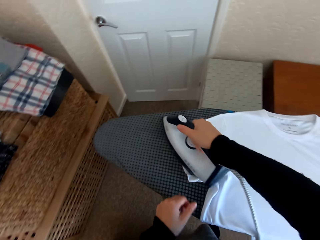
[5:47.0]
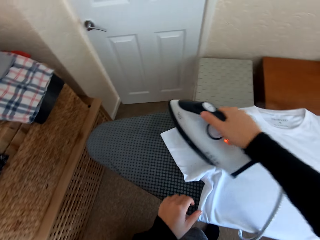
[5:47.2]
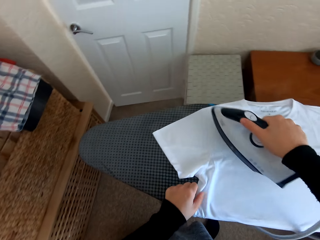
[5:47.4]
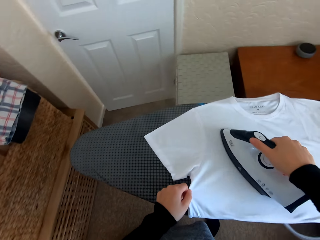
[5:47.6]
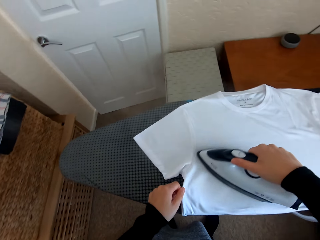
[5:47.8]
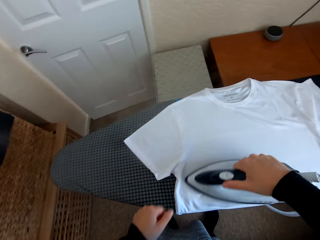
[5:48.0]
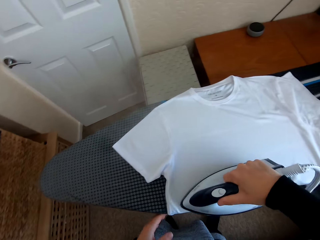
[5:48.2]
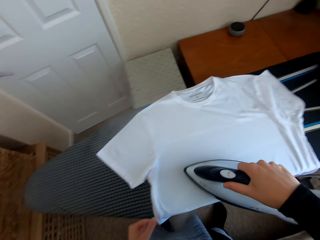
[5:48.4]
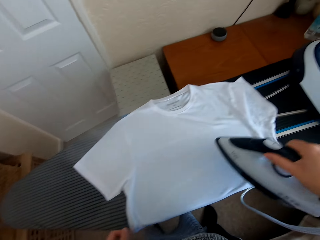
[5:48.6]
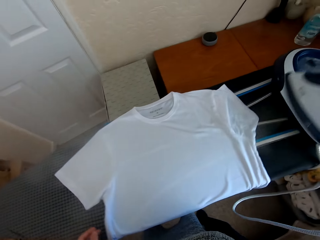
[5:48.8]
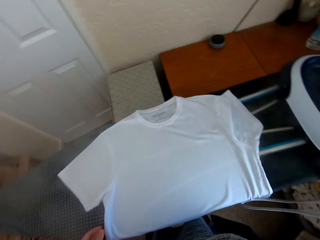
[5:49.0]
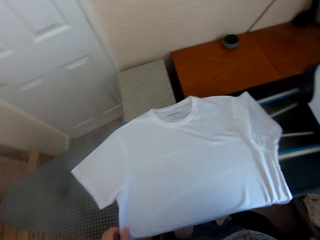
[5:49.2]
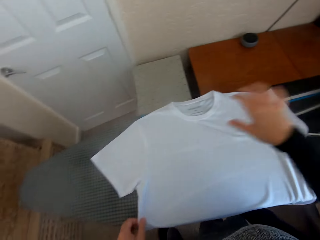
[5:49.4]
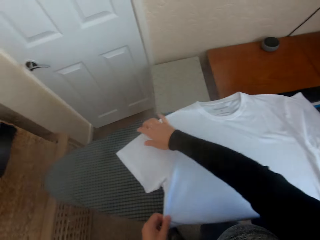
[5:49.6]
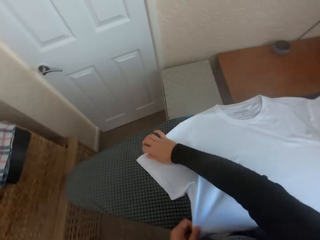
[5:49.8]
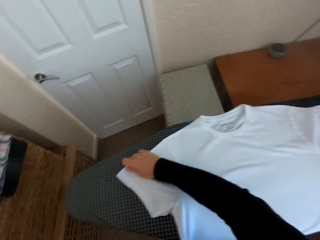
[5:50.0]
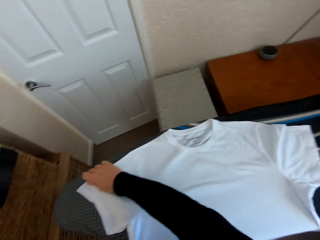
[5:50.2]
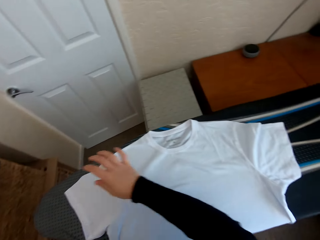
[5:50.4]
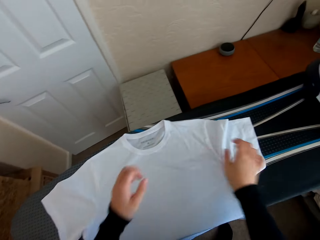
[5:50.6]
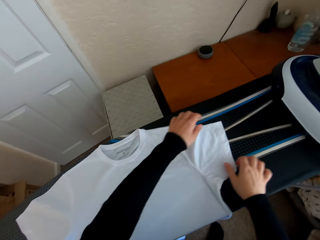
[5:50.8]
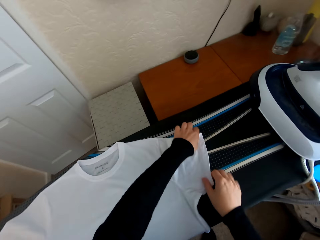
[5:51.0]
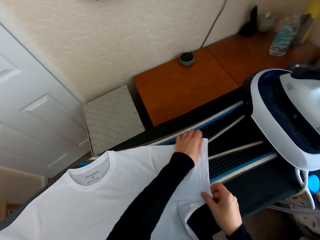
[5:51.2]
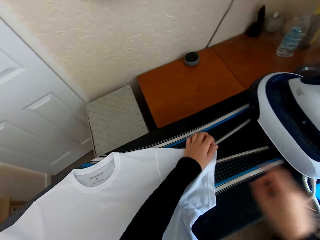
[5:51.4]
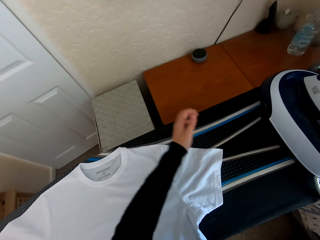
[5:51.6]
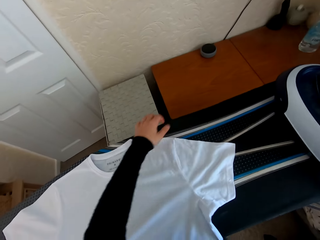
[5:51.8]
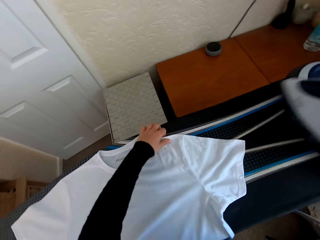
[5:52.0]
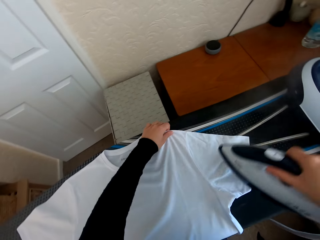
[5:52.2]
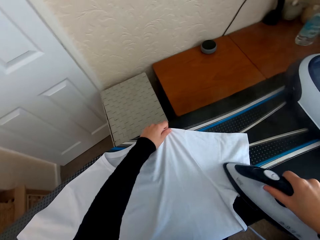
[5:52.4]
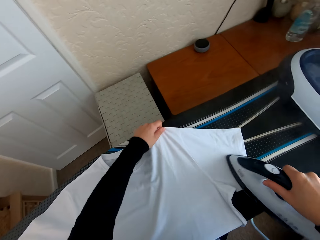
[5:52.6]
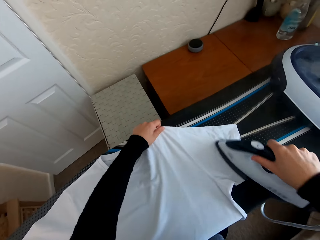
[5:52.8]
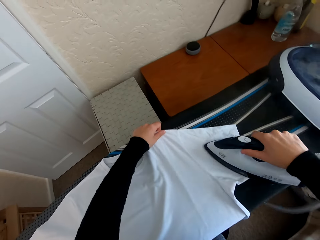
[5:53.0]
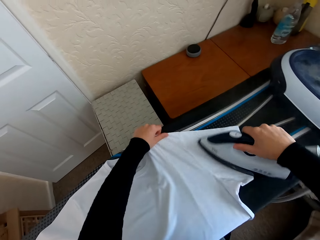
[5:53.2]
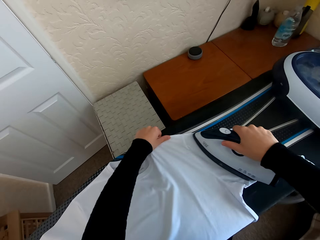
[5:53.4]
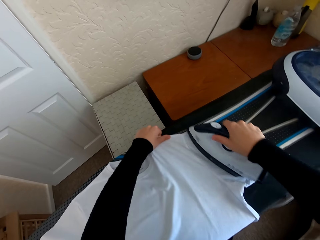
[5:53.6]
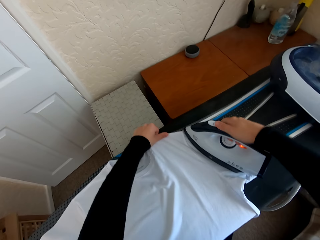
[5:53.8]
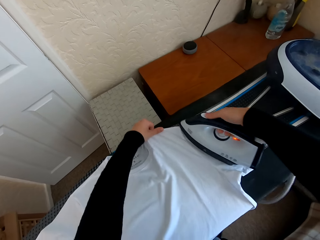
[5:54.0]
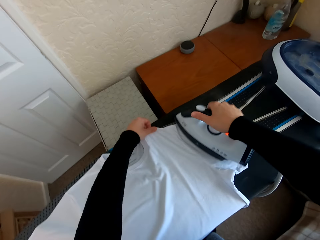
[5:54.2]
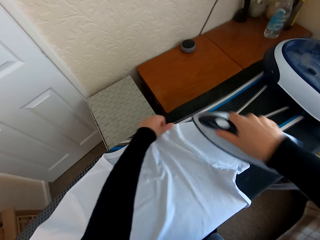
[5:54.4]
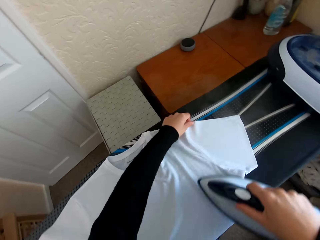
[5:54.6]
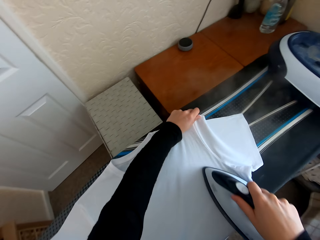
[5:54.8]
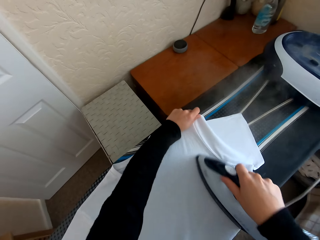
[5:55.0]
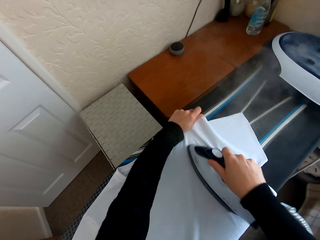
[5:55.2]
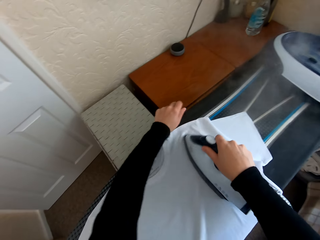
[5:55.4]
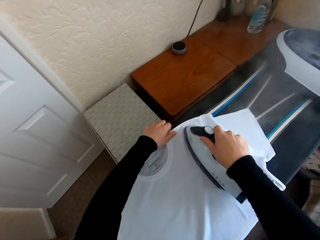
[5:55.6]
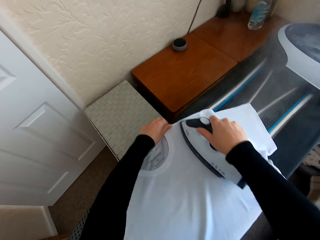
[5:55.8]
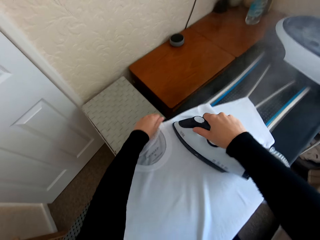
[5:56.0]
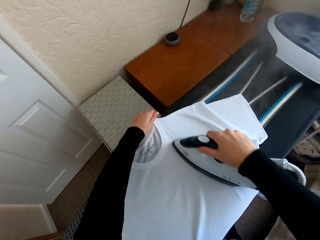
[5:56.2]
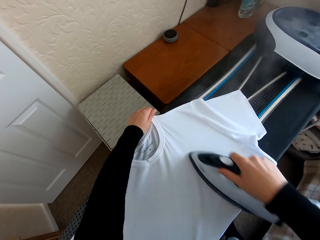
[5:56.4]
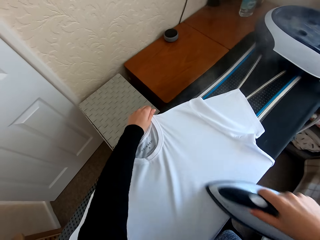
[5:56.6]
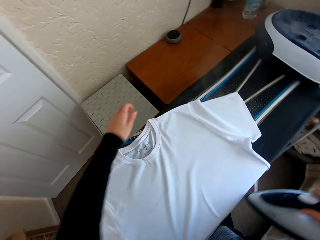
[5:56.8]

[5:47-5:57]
The camera wearer puts the iron box on the iron box hanger. They move the t-shirt or cloth on the Brabantia iron board. They iron the t-shirt on the Brabantia iron board with the iron box. They regulate the iron box. They iron the cloth with the iron box.

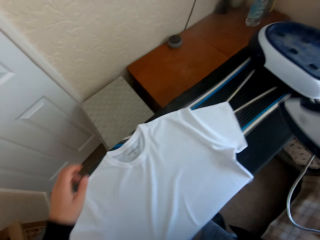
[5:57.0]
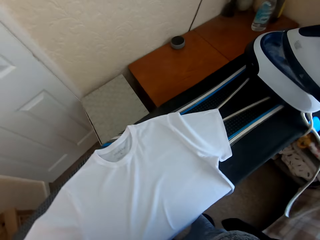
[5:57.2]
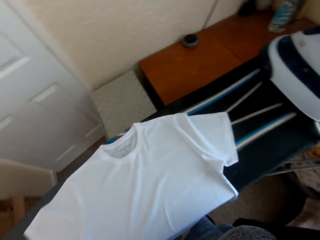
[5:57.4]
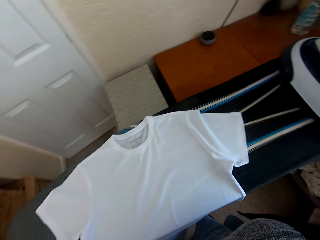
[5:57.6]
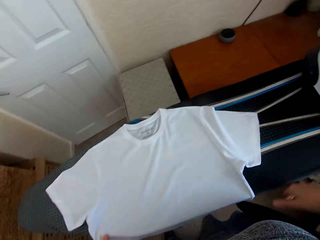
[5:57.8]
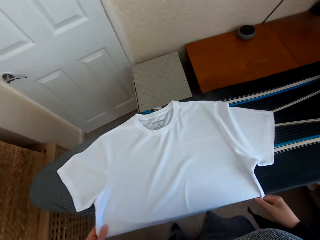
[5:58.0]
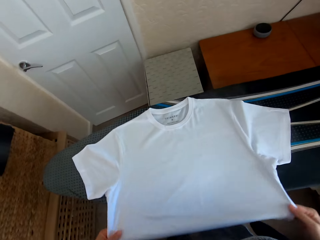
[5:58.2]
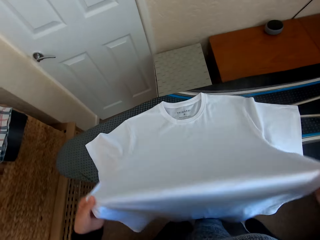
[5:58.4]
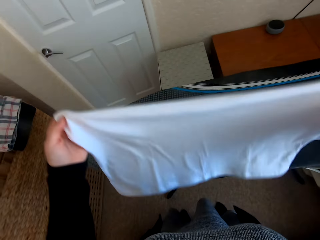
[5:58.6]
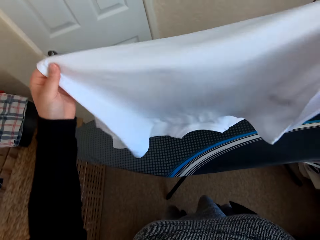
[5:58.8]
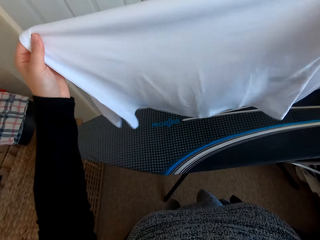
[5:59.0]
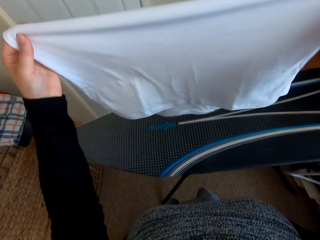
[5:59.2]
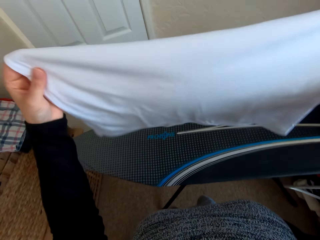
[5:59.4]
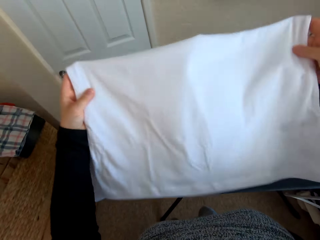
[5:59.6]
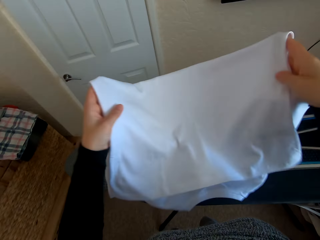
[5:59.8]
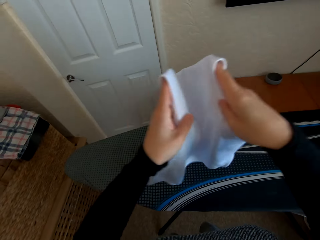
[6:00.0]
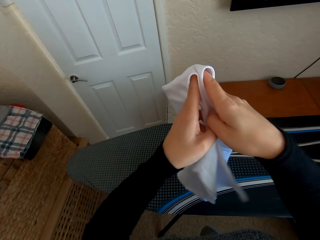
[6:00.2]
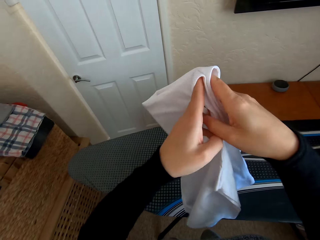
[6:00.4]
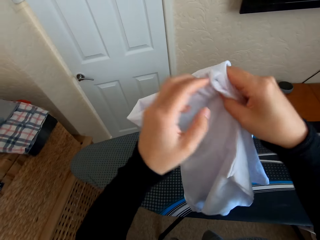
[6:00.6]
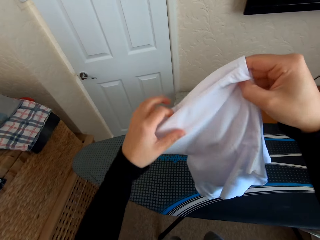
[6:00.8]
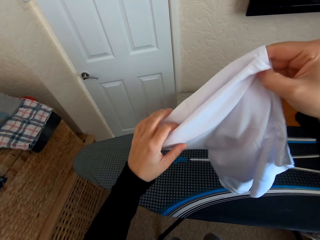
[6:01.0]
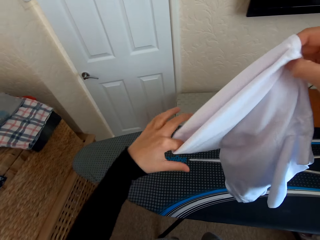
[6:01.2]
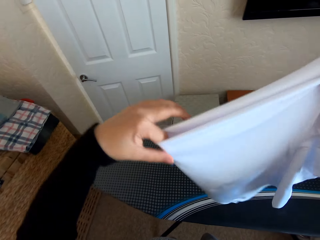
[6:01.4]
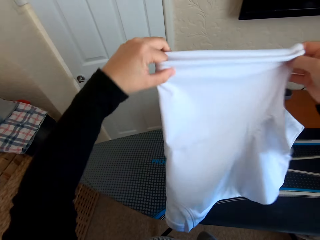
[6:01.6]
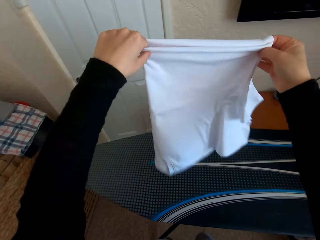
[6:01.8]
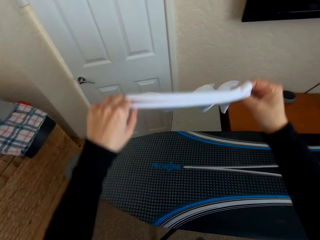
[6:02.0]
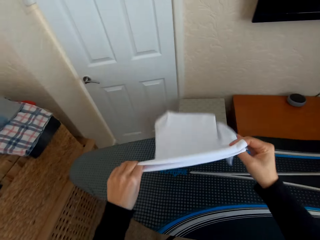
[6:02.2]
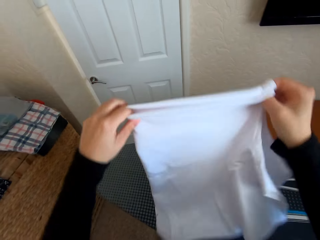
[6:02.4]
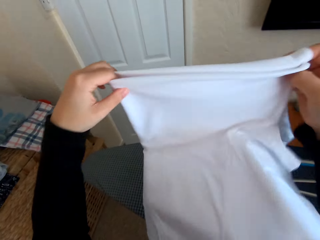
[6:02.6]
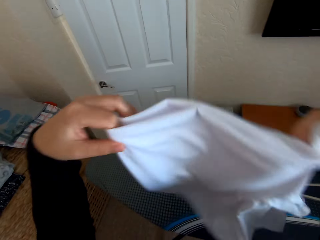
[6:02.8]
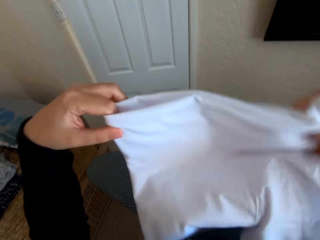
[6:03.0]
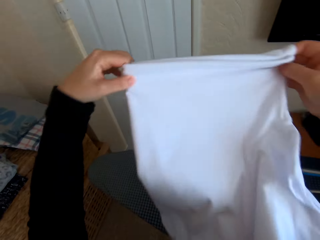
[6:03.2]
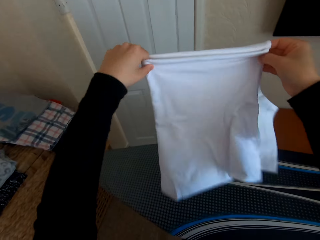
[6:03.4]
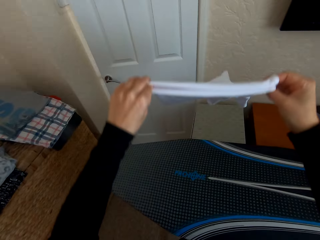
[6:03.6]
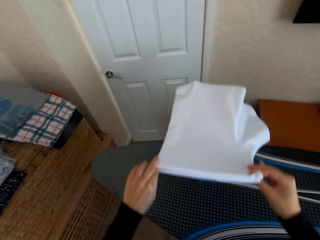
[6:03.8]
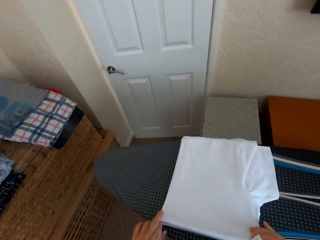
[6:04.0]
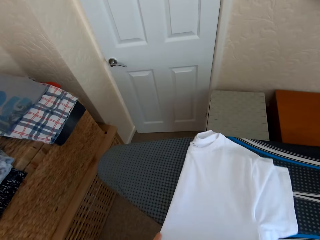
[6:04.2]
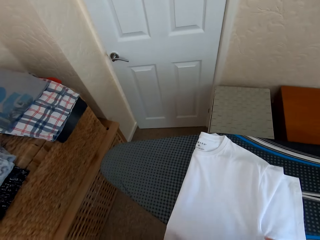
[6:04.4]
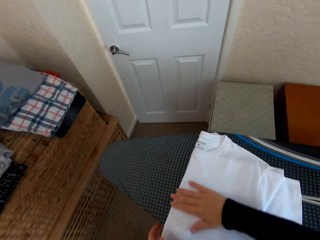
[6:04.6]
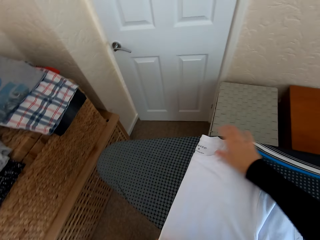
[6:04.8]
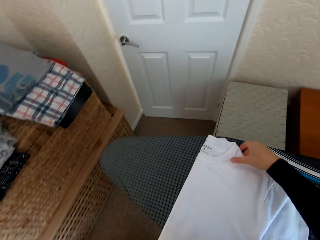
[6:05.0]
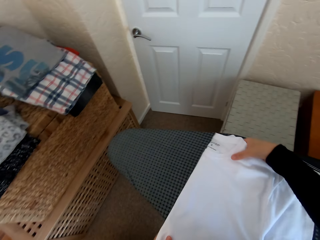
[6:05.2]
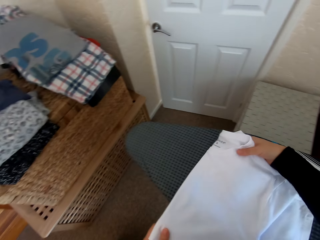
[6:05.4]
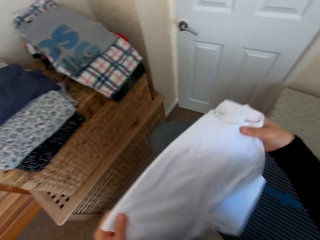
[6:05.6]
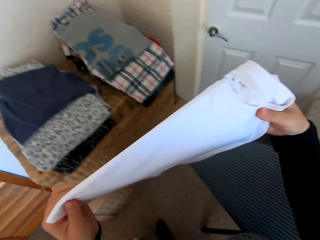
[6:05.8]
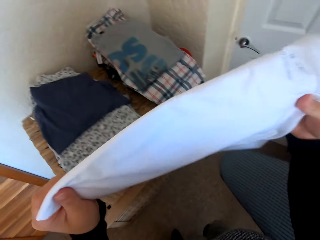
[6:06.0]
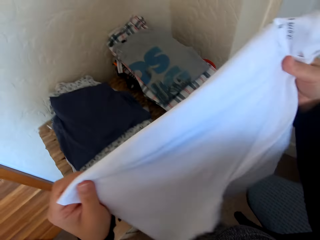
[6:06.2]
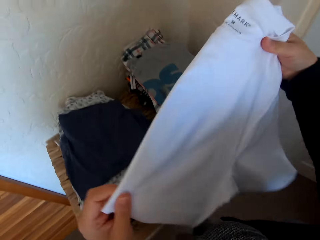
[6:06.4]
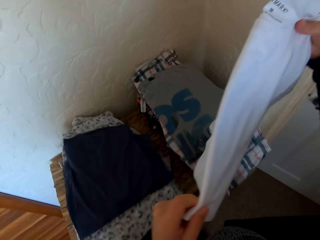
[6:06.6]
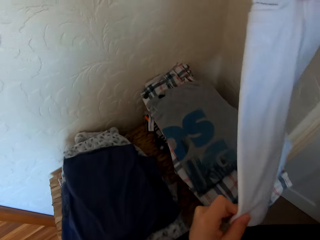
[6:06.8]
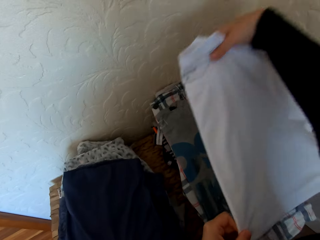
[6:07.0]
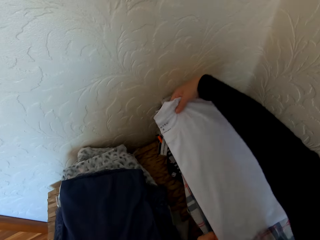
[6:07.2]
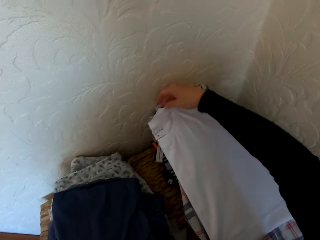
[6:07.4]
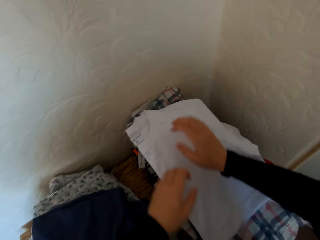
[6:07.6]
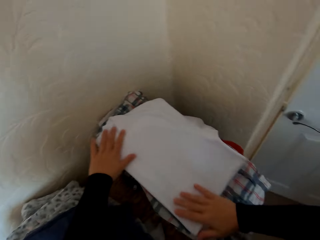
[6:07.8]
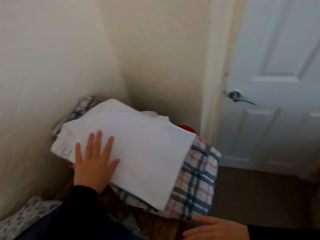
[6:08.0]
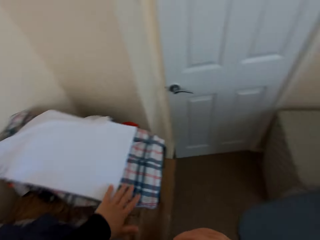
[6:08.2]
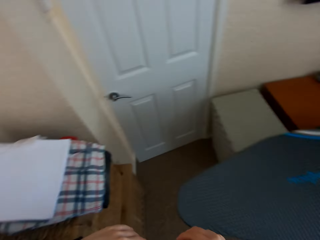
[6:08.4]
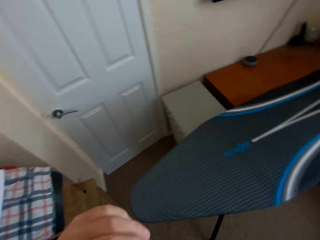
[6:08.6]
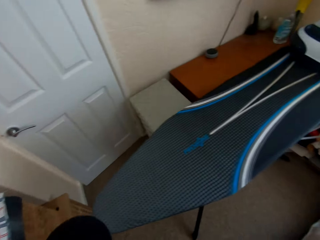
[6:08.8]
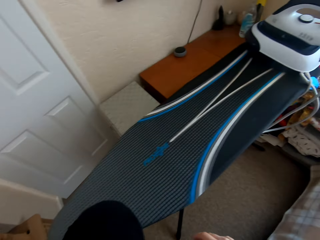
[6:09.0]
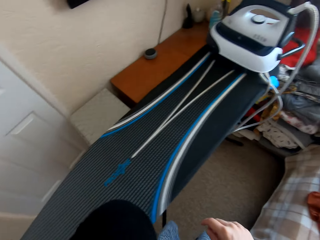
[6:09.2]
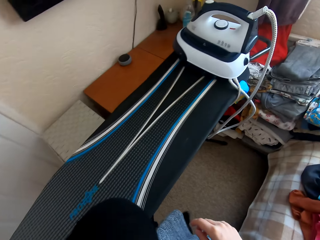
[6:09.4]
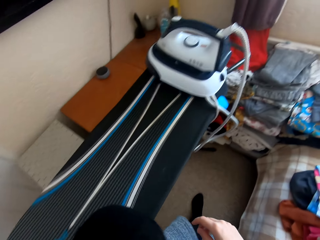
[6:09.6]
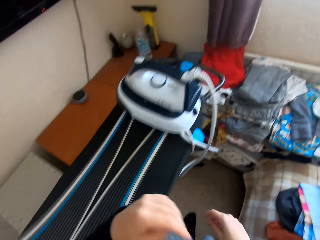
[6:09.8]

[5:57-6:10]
The camera wearer puts the iron box on the iron board hanger. They fold the t-shirt. They place the t-shirt on the table.
